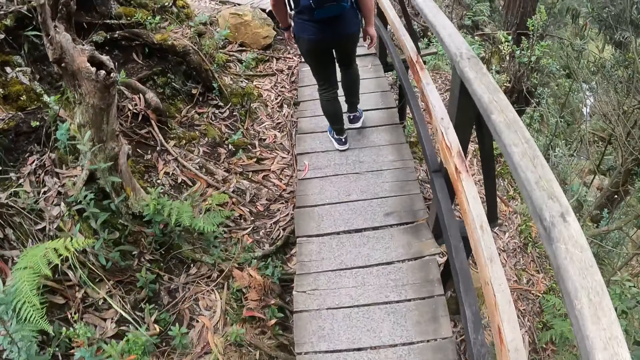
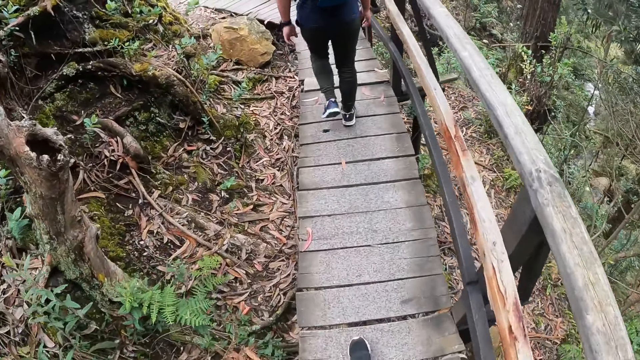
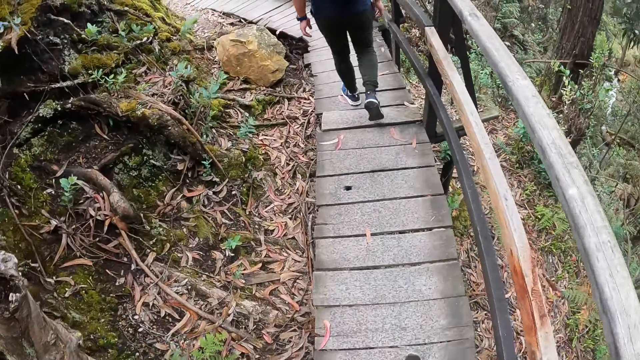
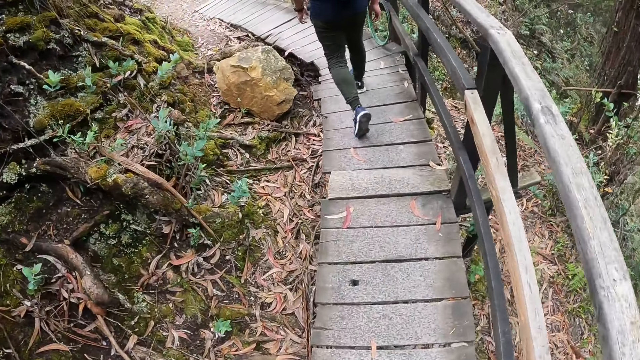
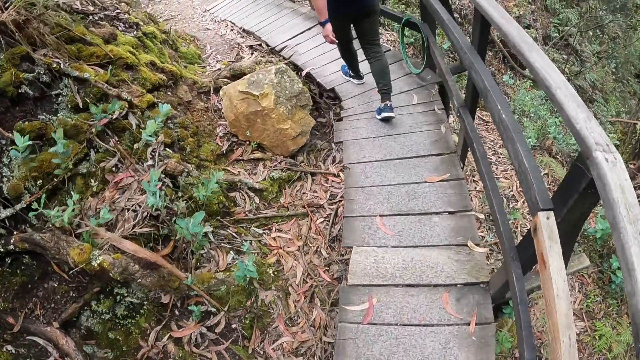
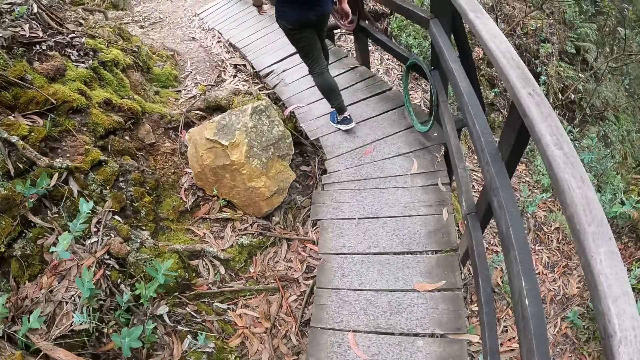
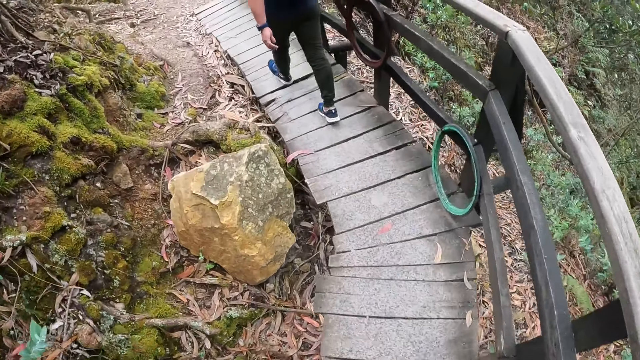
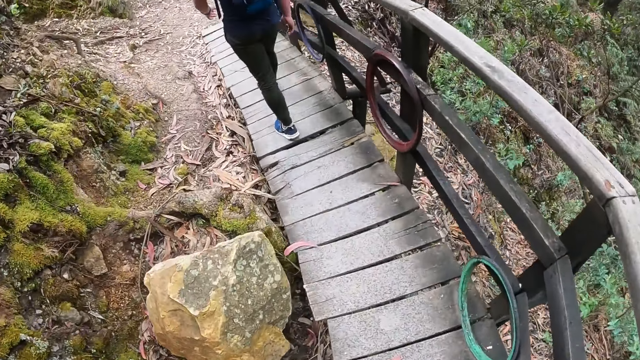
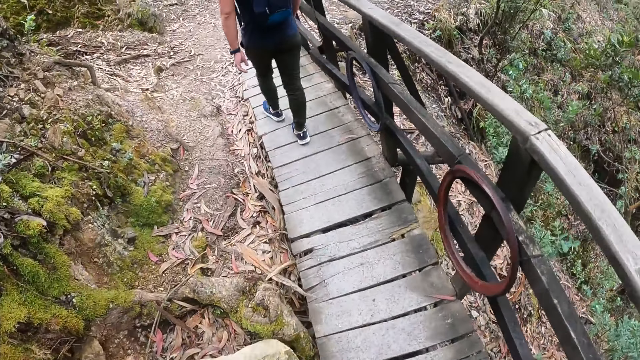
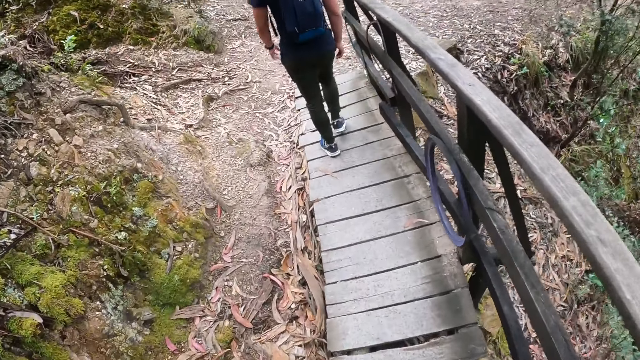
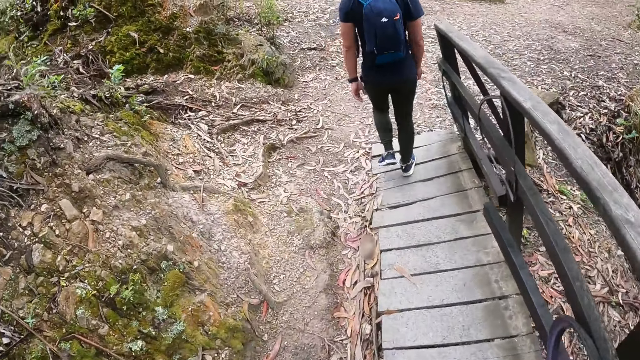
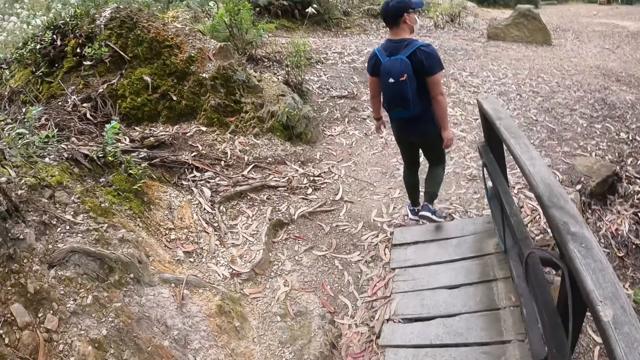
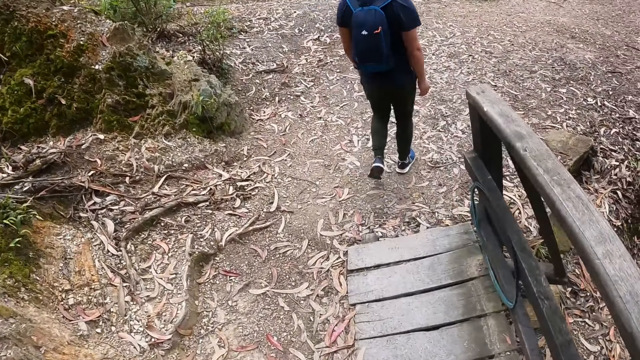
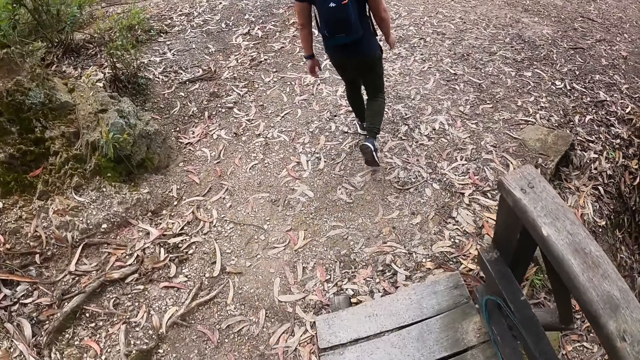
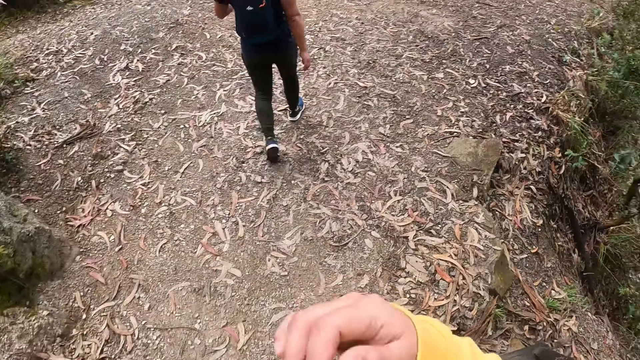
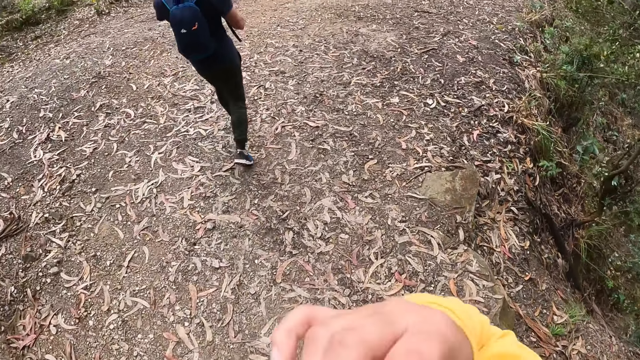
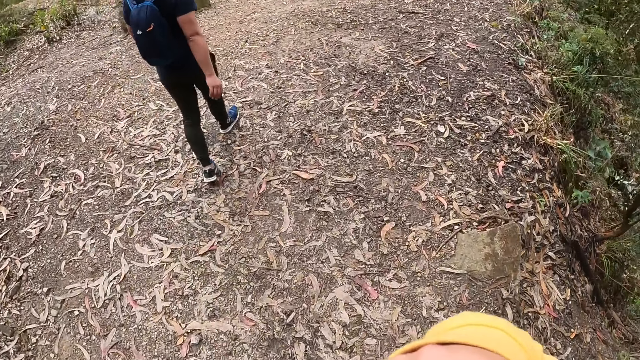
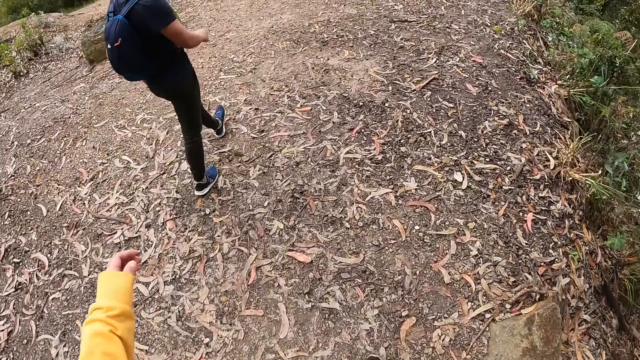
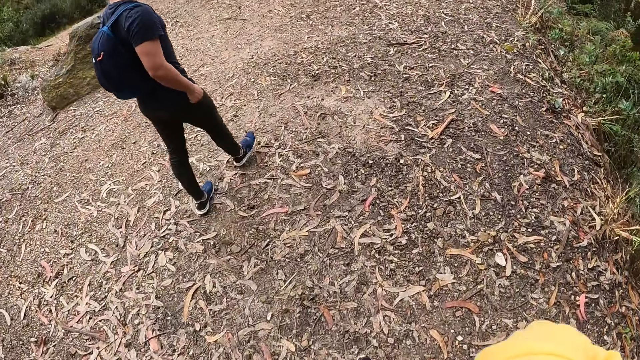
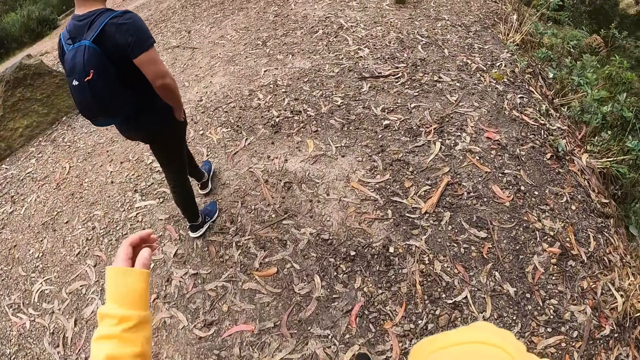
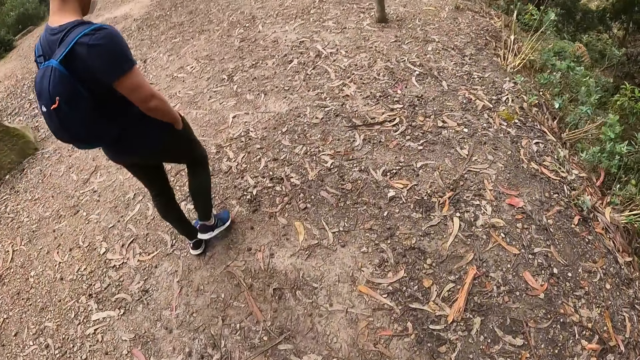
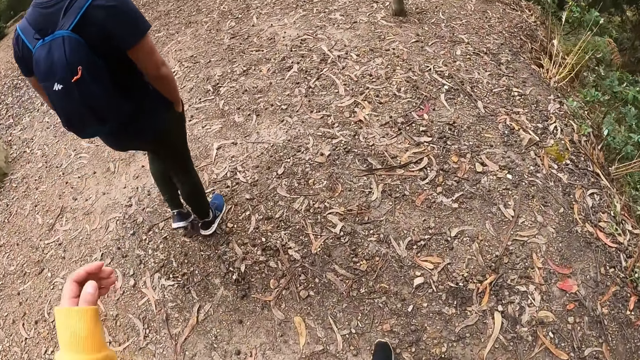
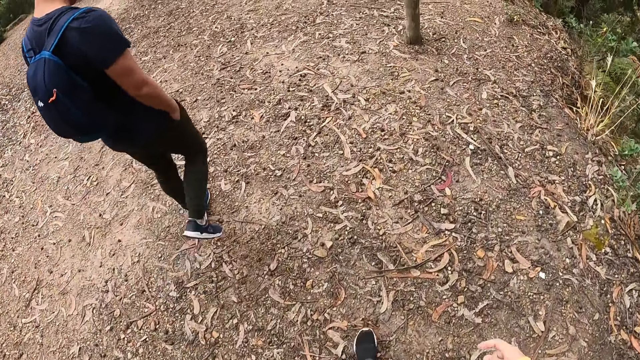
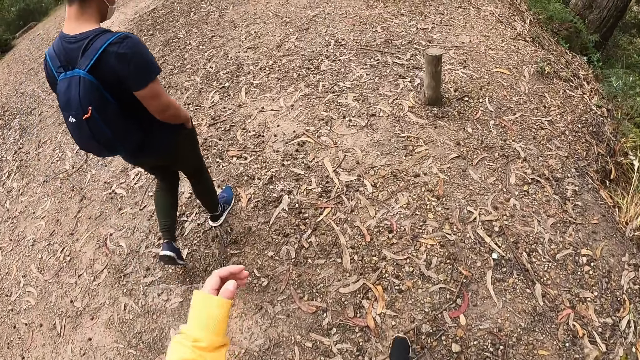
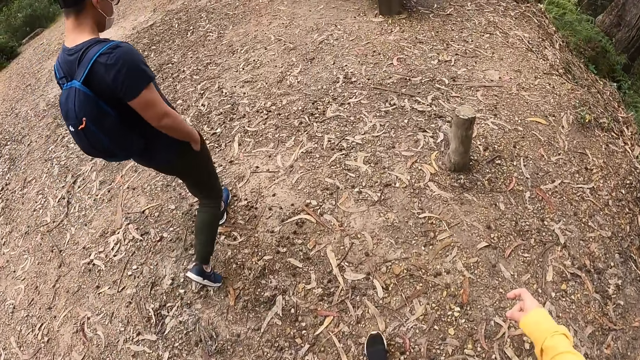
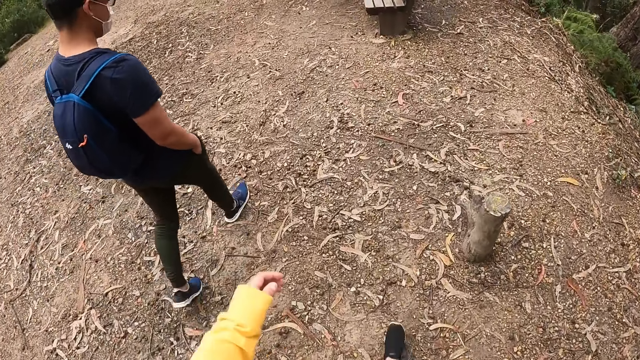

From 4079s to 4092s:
The camera wearer walks in the forest.

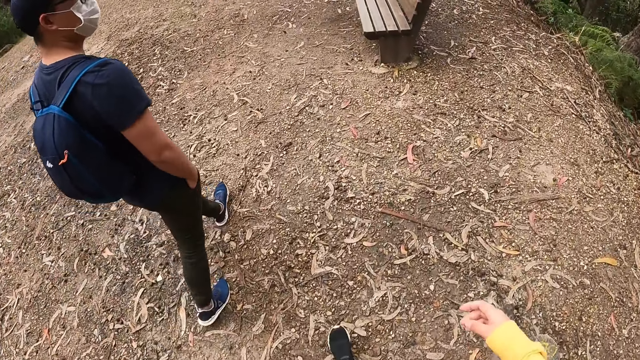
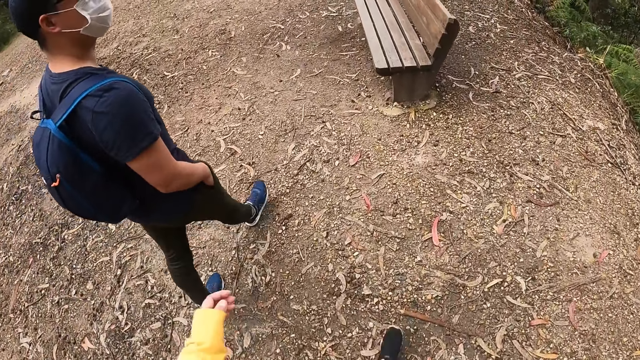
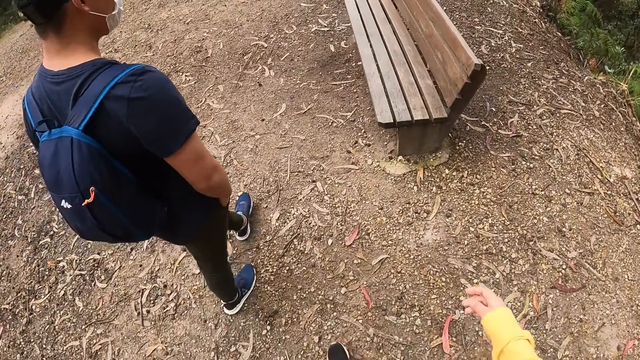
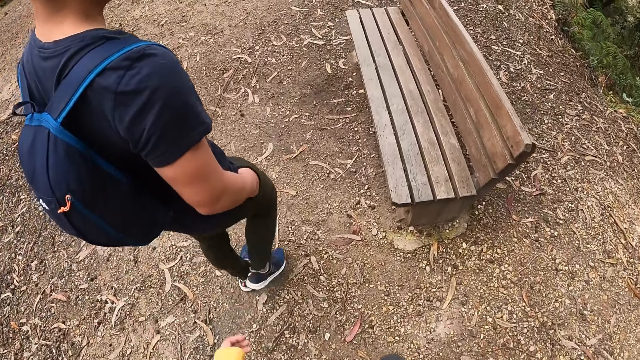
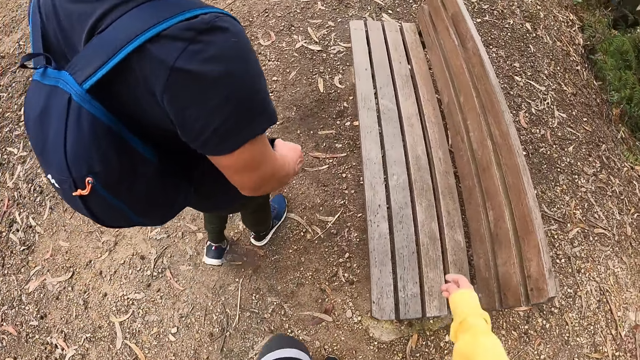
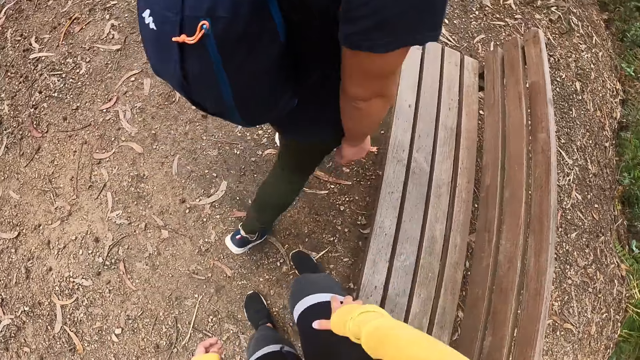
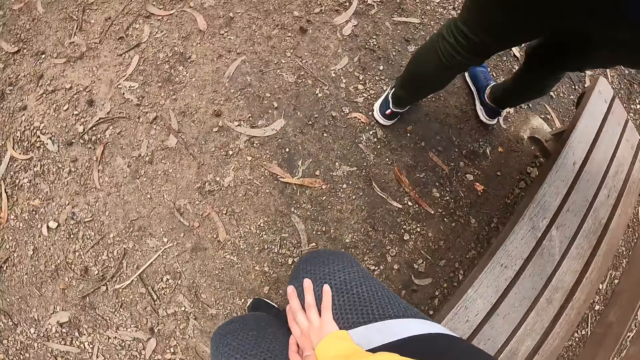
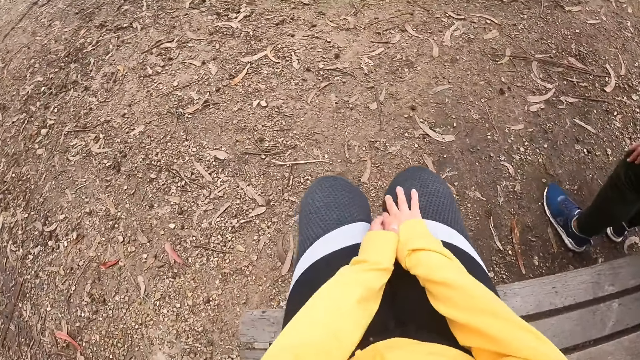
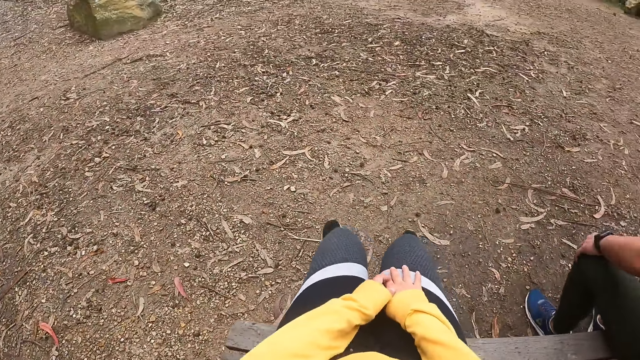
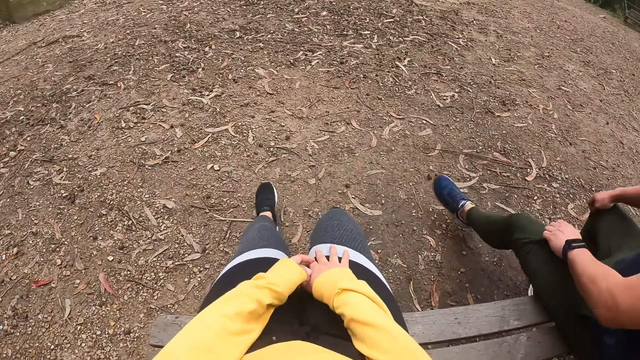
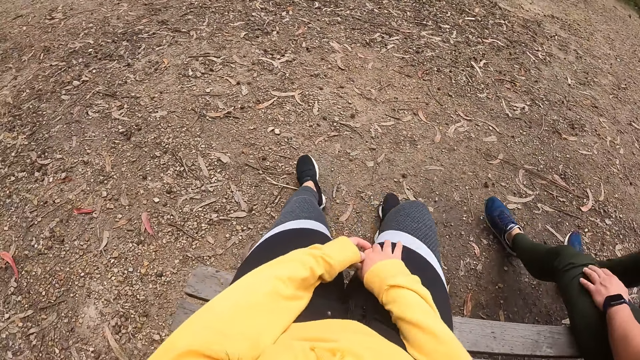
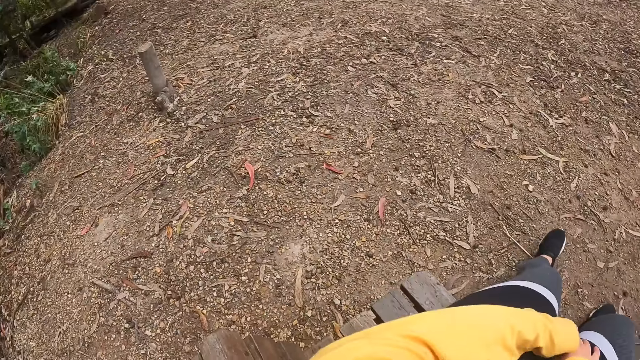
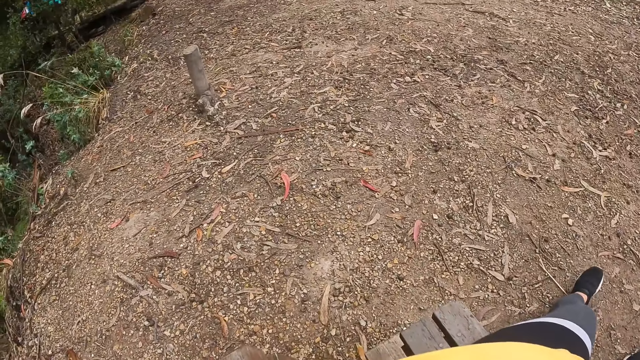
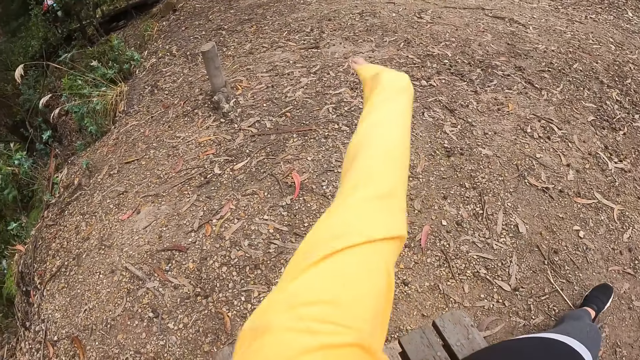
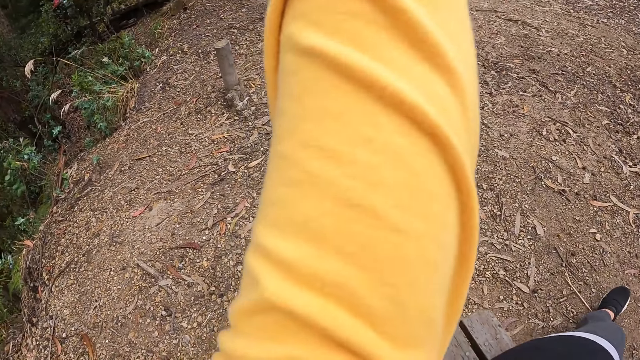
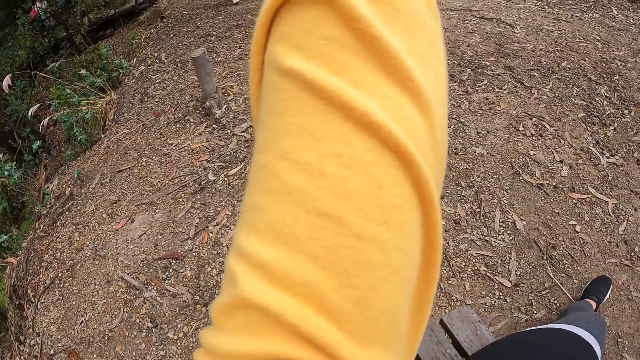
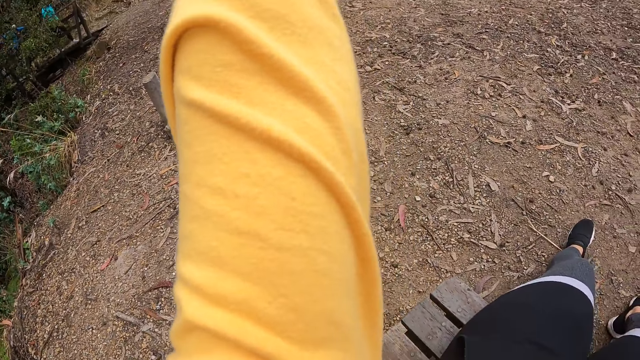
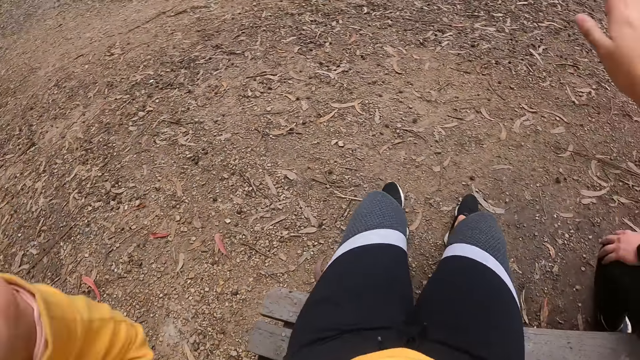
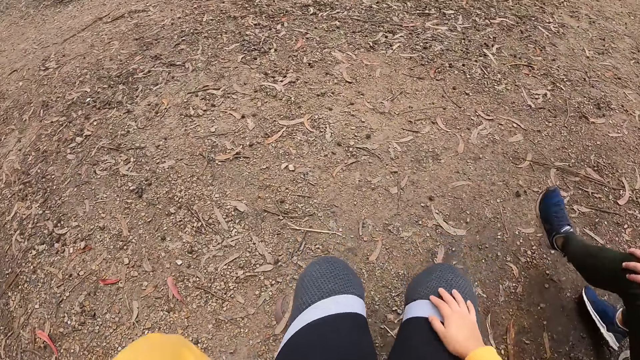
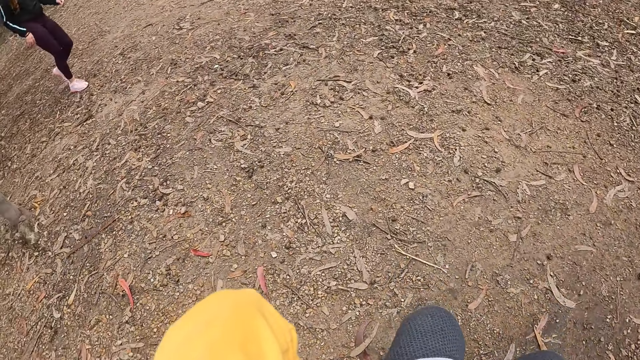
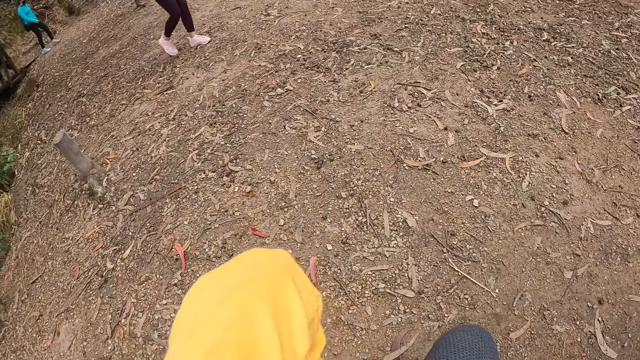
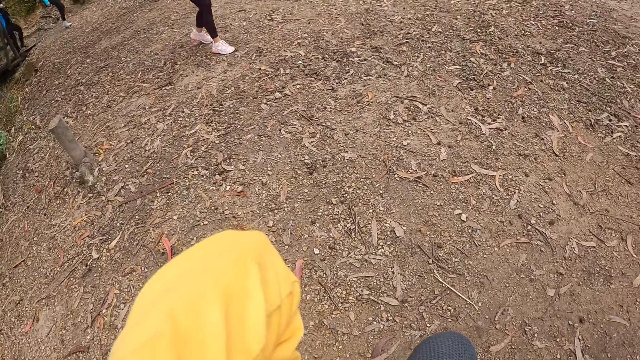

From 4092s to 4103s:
The camera wearer sits on a wooden bench in a park. She lifts her left hand to her head. She stretches the hand.
